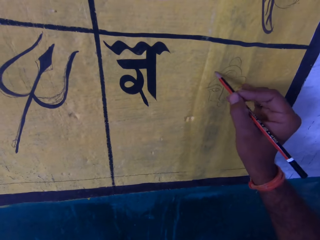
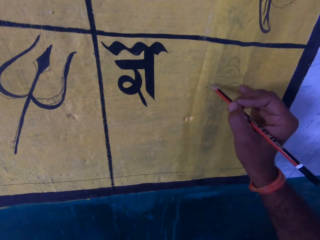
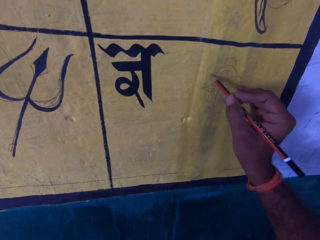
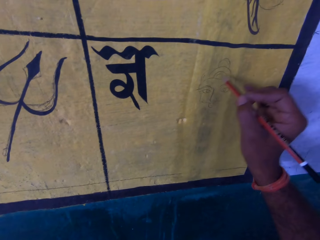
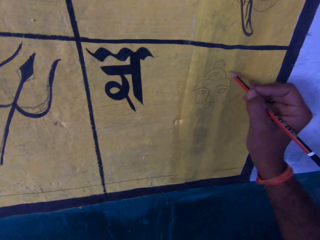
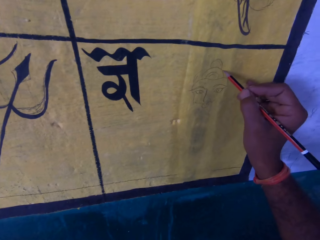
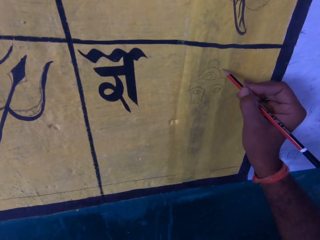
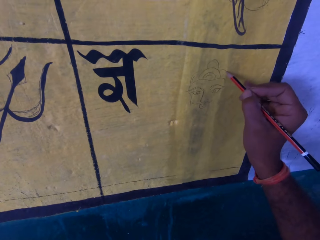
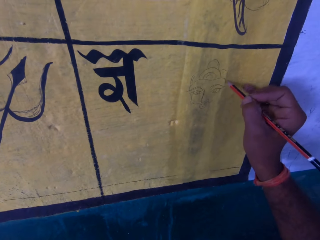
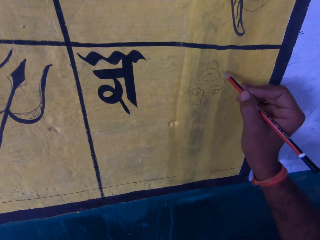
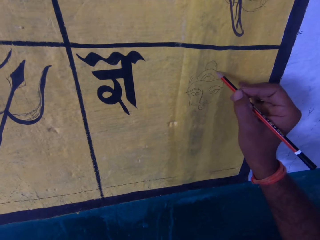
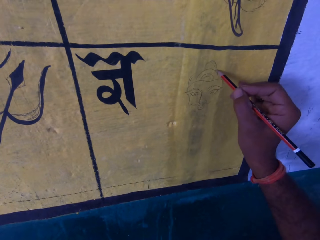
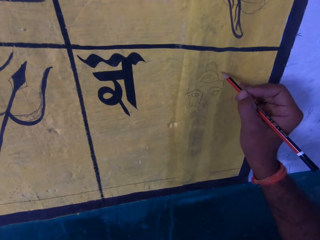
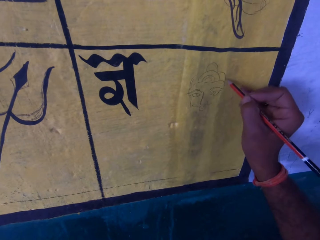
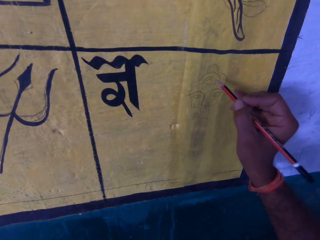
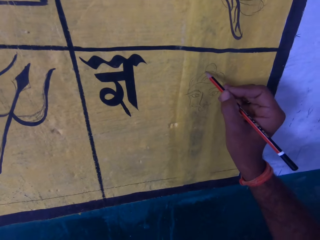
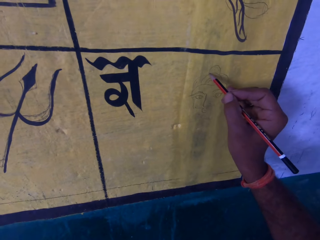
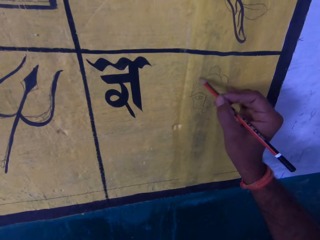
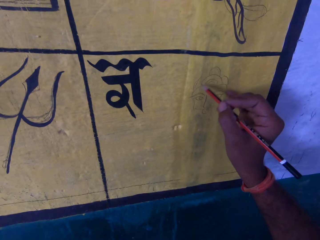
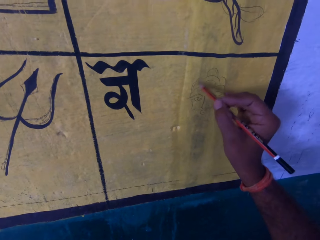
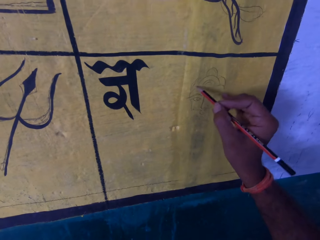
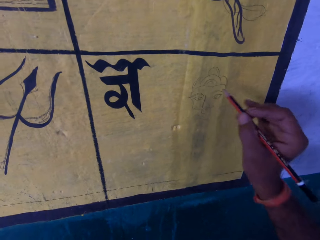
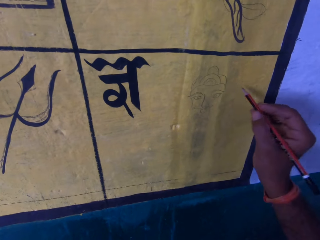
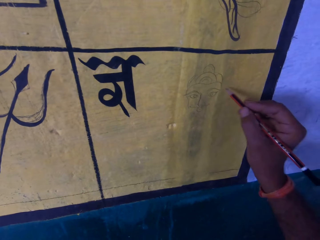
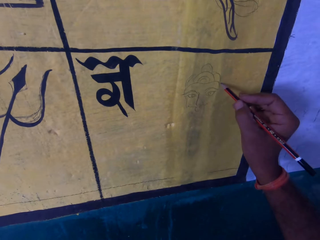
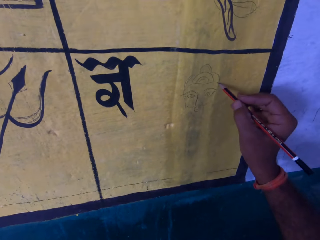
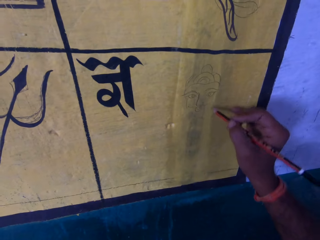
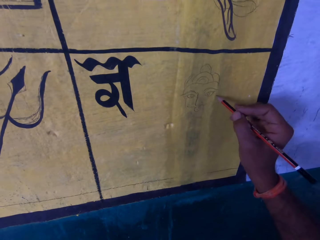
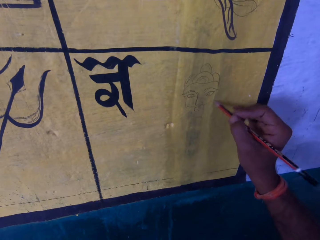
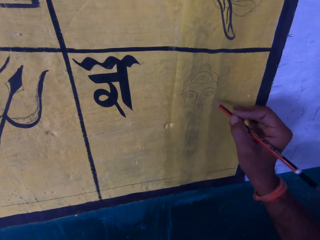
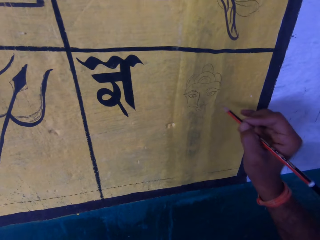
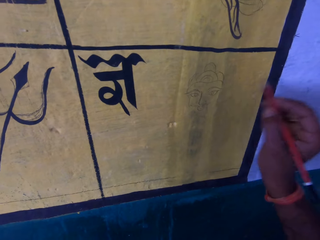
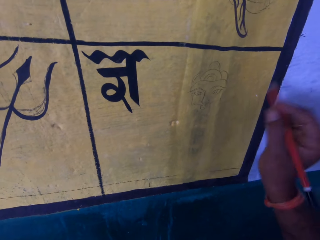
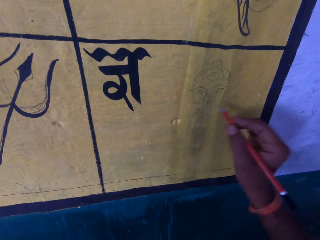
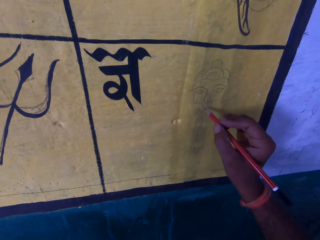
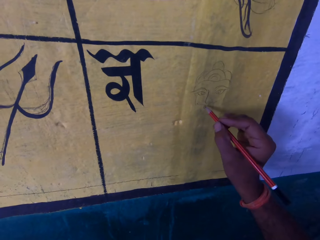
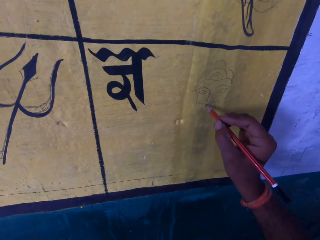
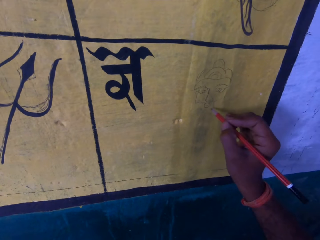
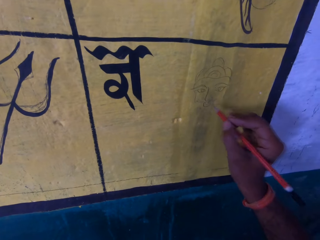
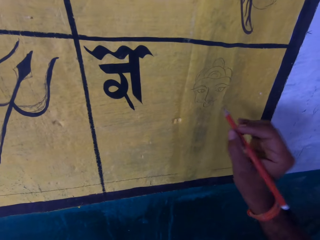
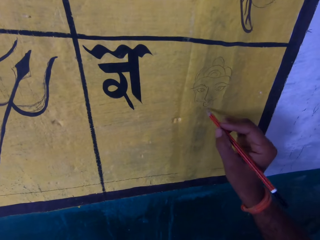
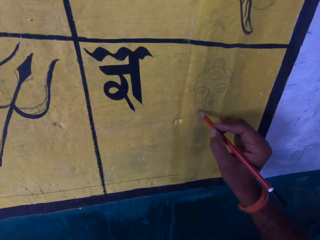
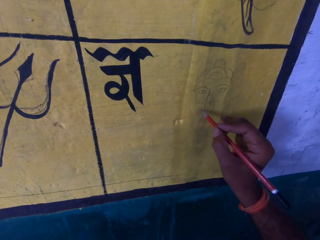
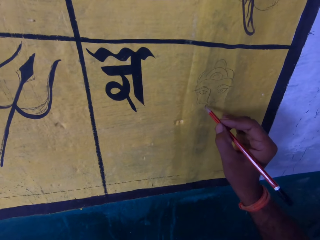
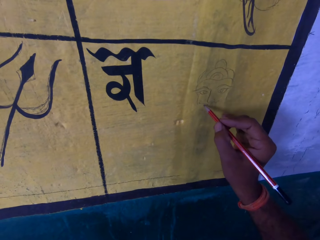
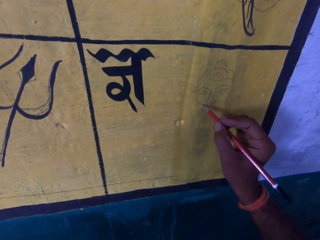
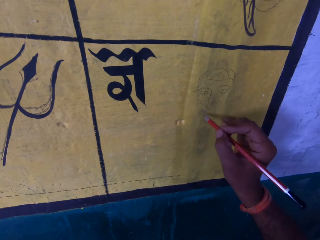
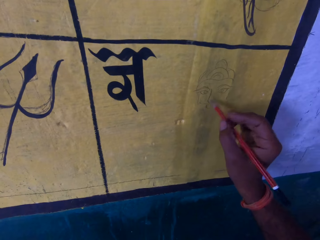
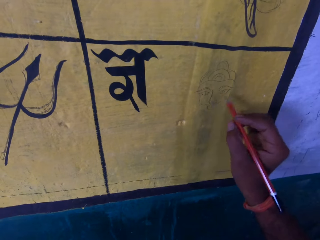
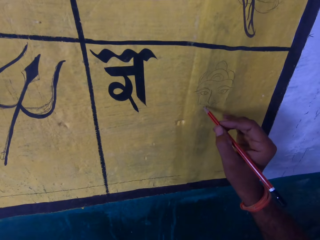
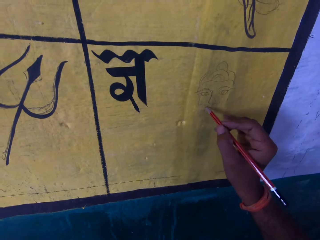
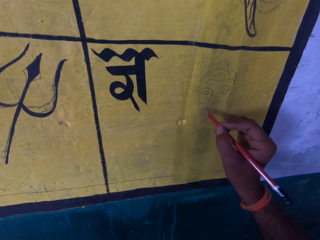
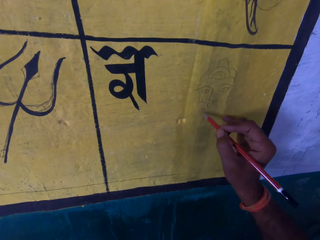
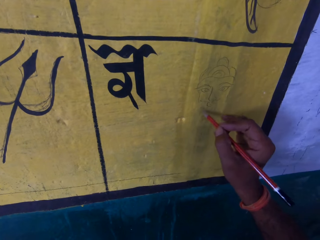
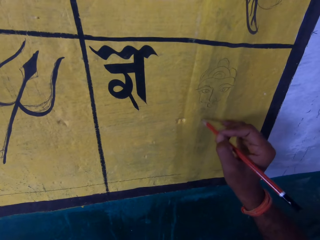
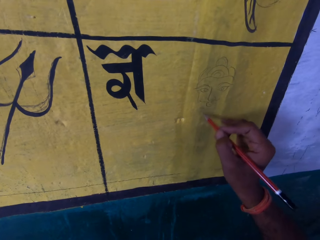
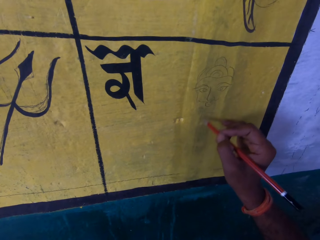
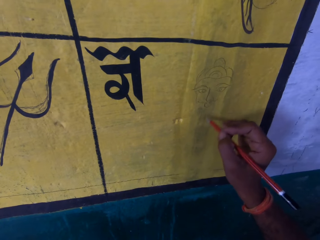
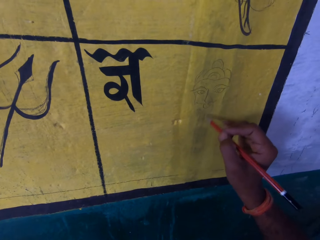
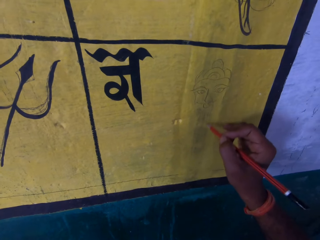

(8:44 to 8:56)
The camera wearer holds the pencil.

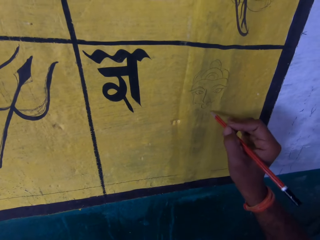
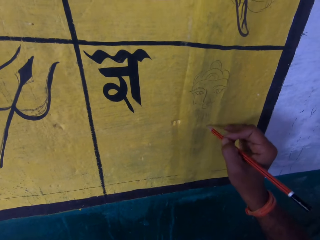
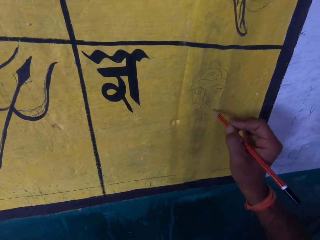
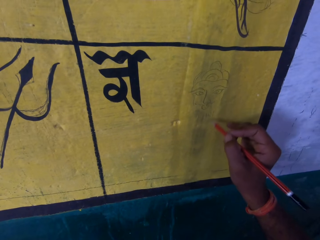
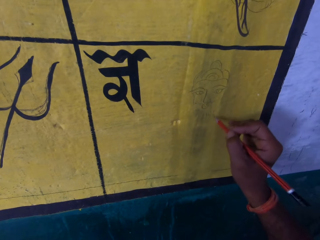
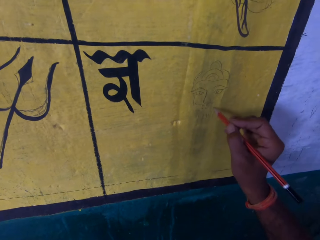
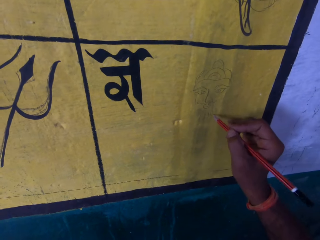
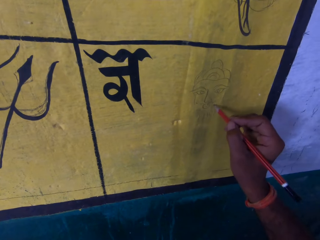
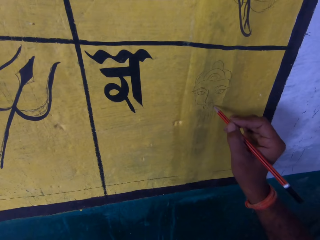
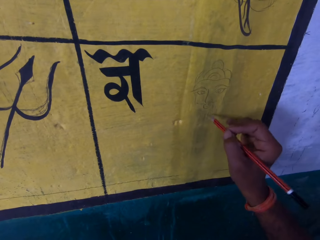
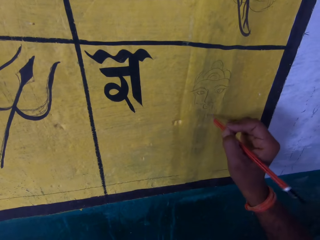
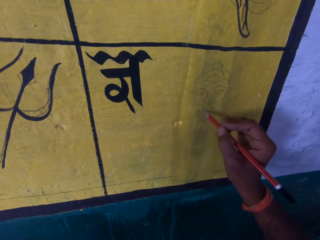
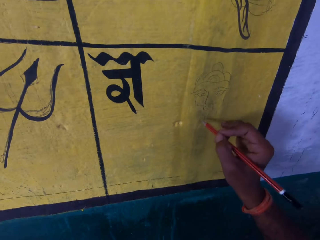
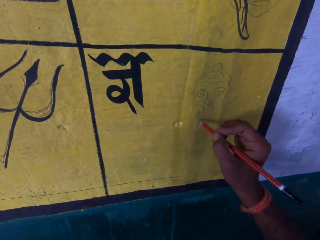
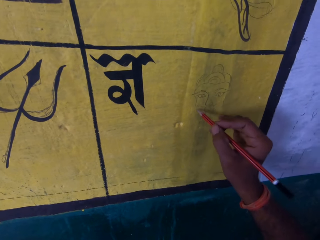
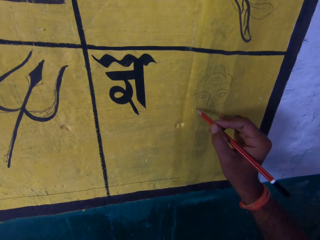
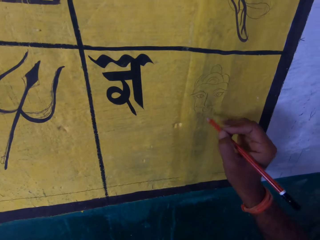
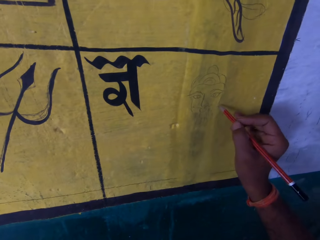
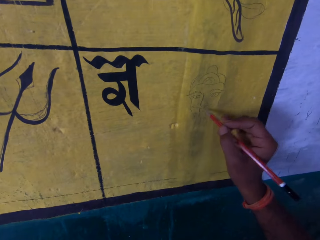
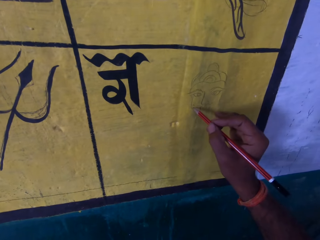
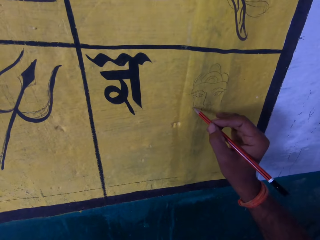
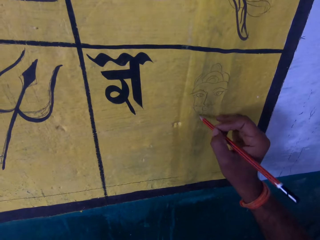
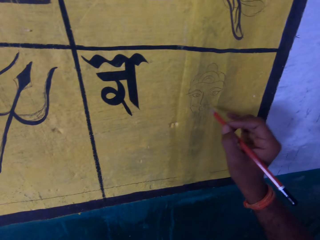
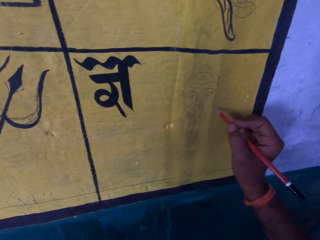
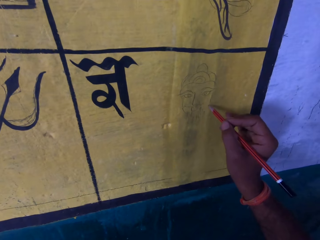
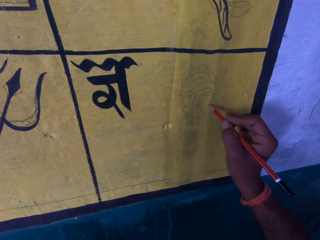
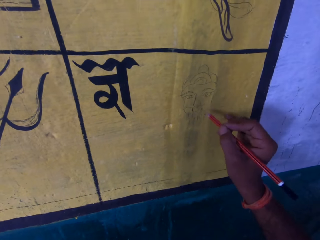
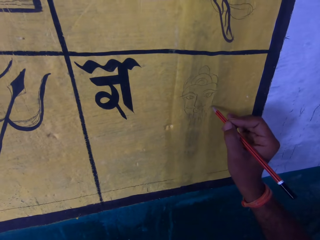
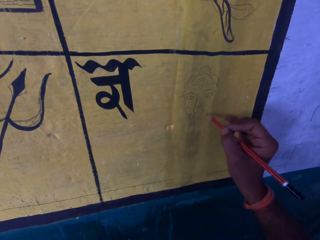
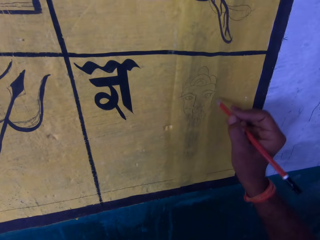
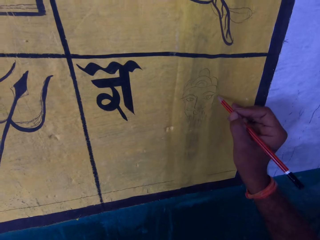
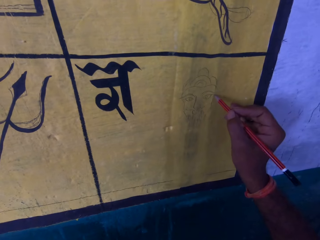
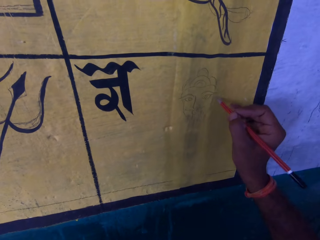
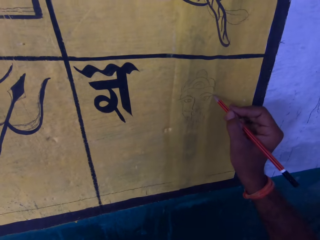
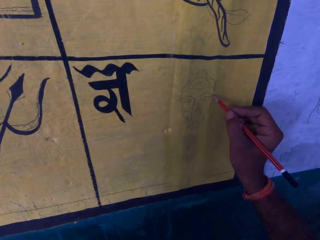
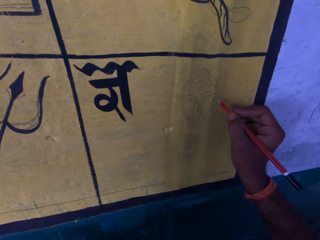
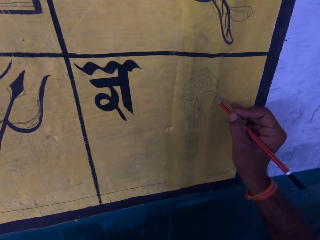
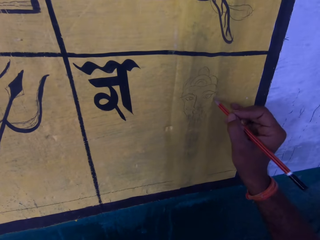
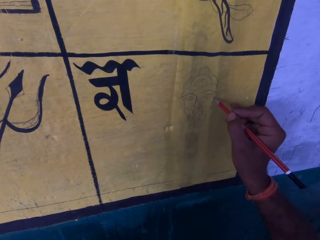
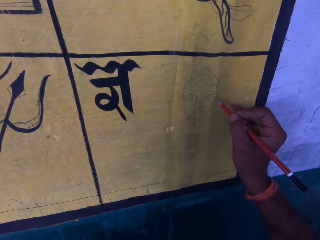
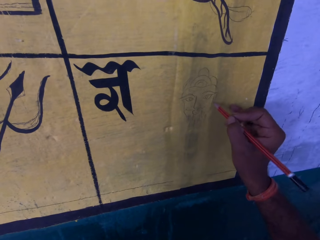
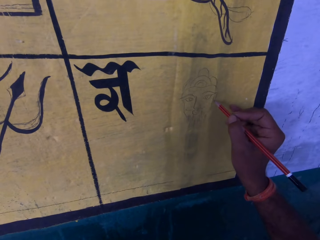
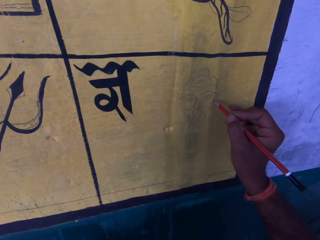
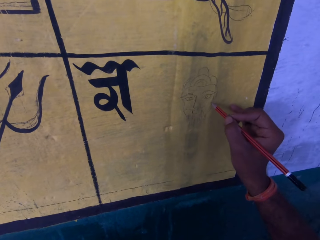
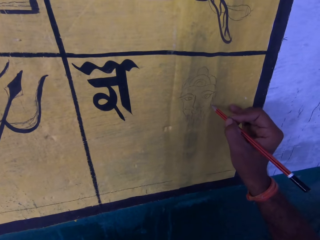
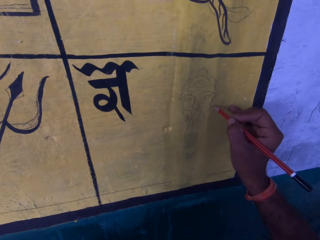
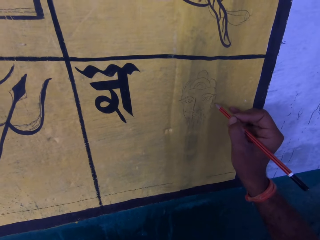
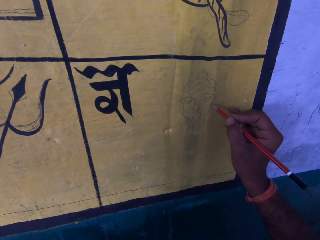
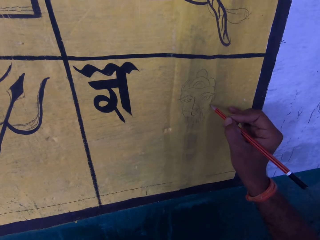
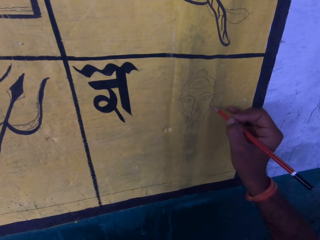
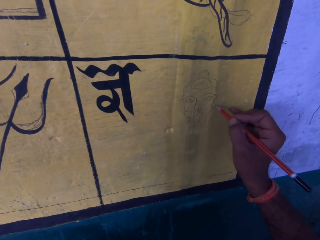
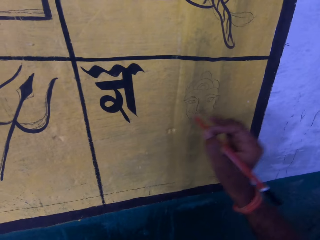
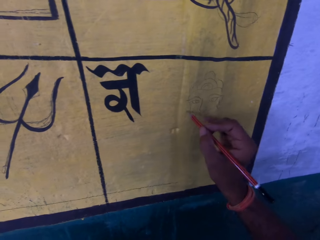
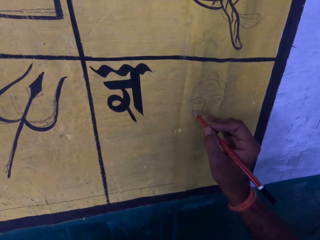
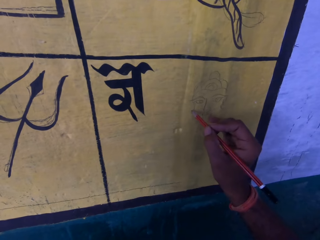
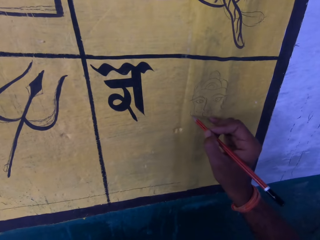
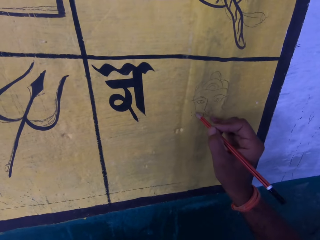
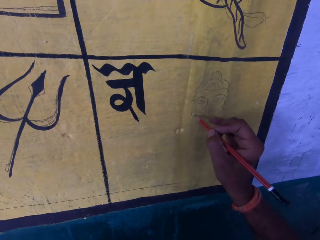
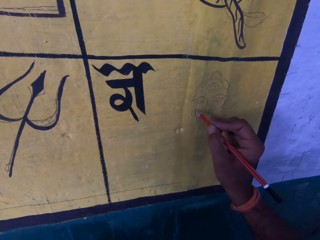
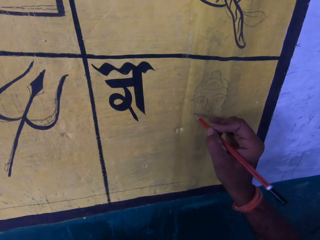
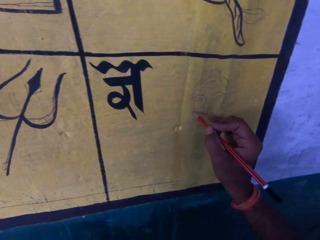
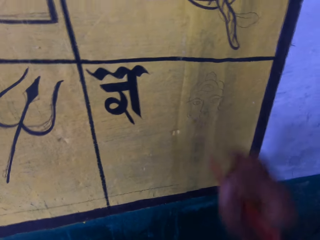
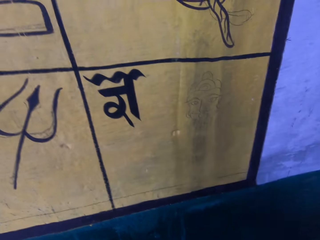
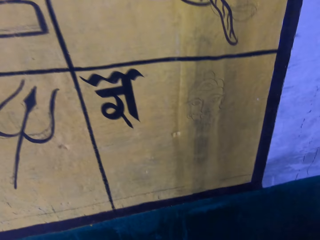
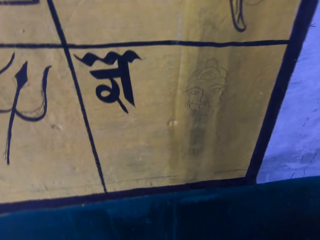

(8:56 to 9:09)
The camera wearer holds a pencil.
